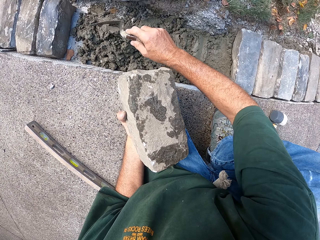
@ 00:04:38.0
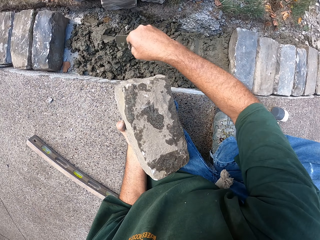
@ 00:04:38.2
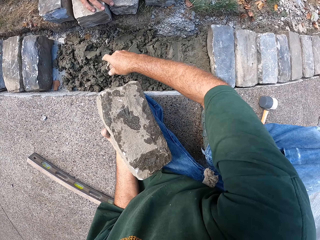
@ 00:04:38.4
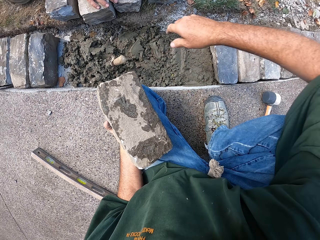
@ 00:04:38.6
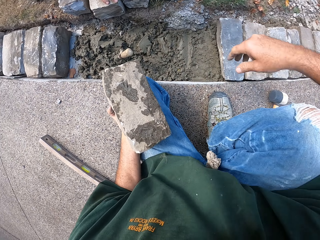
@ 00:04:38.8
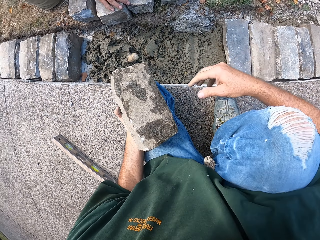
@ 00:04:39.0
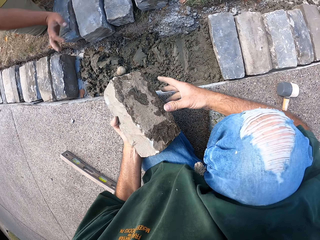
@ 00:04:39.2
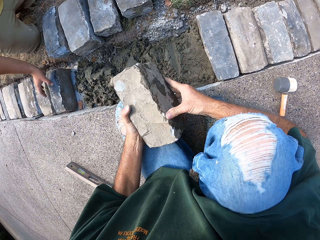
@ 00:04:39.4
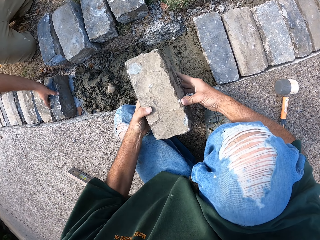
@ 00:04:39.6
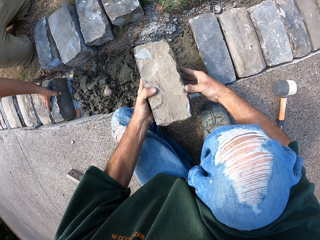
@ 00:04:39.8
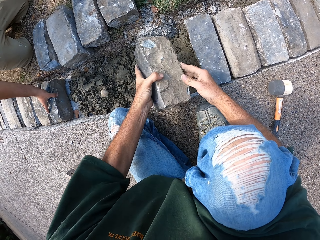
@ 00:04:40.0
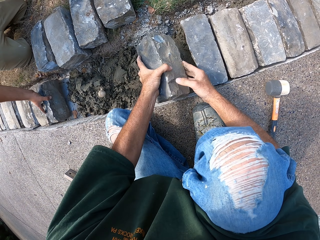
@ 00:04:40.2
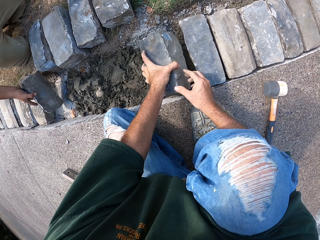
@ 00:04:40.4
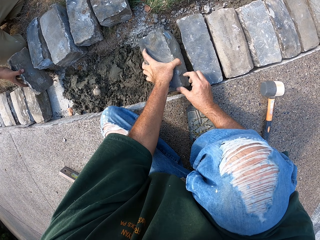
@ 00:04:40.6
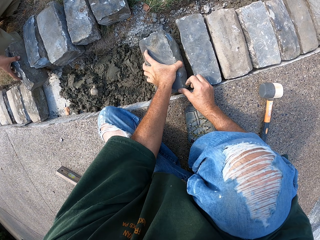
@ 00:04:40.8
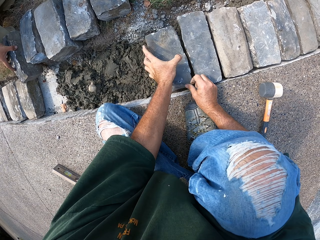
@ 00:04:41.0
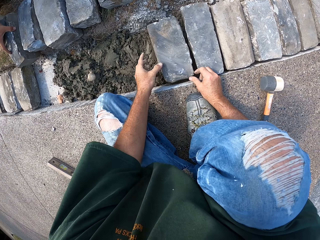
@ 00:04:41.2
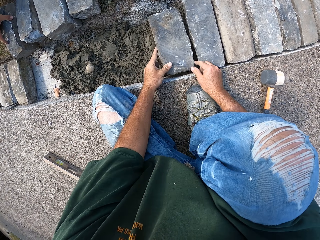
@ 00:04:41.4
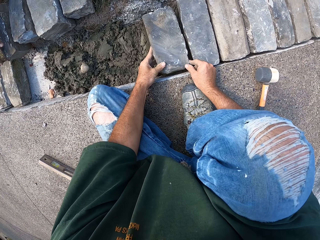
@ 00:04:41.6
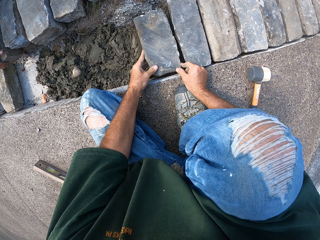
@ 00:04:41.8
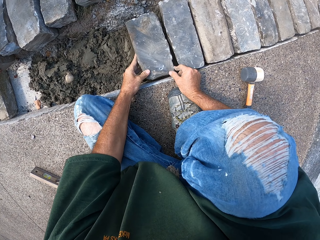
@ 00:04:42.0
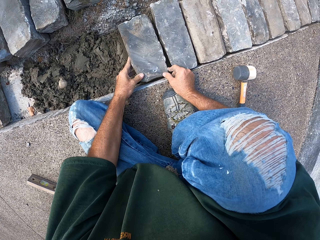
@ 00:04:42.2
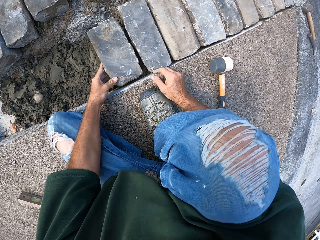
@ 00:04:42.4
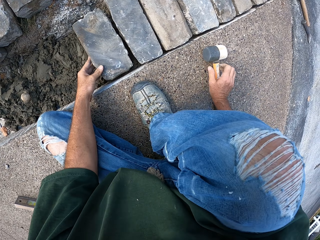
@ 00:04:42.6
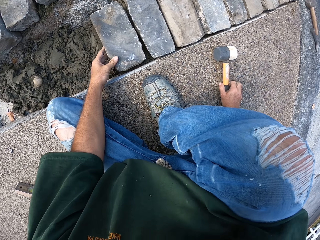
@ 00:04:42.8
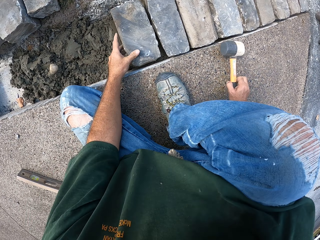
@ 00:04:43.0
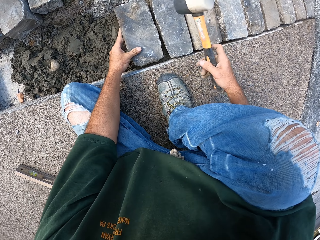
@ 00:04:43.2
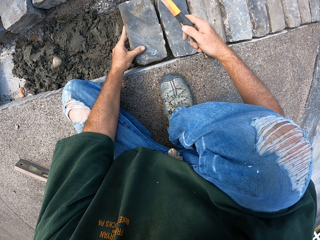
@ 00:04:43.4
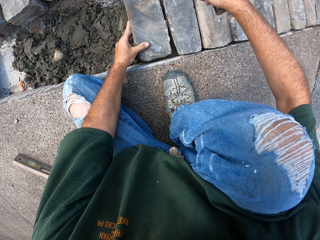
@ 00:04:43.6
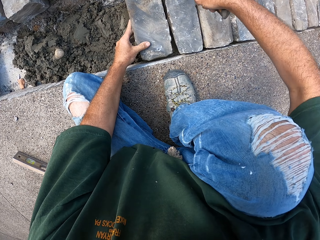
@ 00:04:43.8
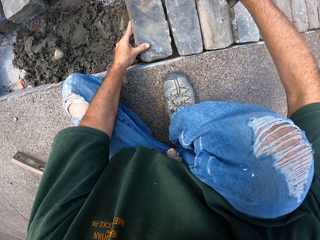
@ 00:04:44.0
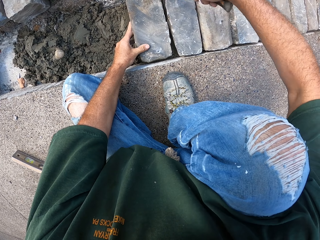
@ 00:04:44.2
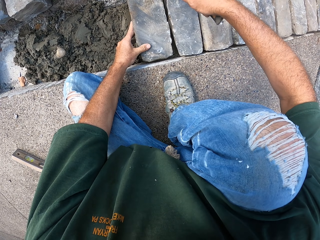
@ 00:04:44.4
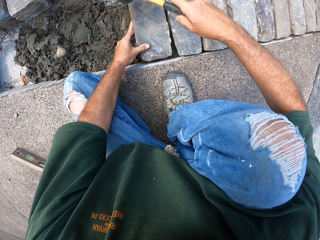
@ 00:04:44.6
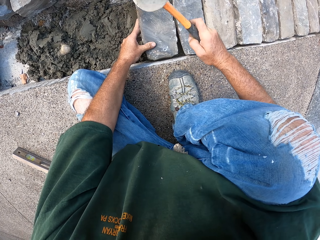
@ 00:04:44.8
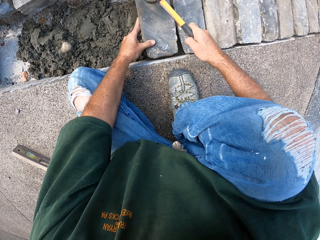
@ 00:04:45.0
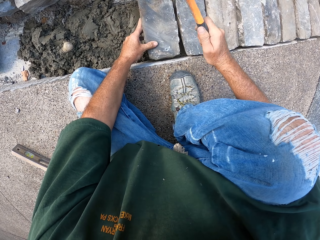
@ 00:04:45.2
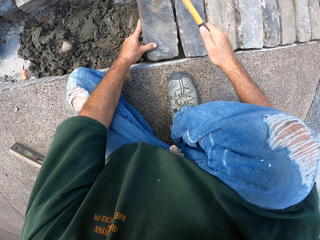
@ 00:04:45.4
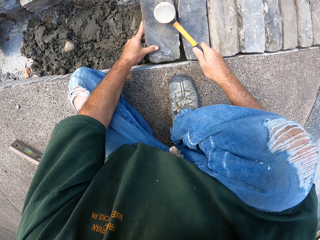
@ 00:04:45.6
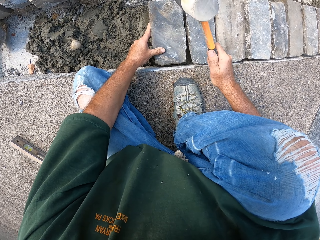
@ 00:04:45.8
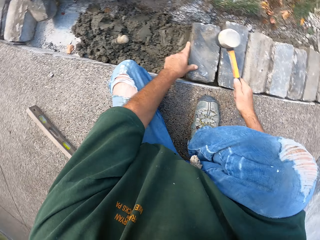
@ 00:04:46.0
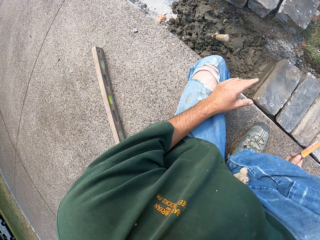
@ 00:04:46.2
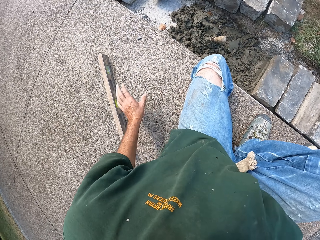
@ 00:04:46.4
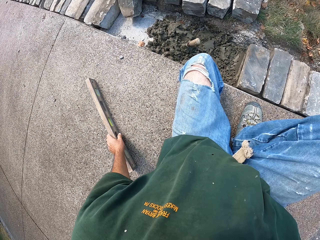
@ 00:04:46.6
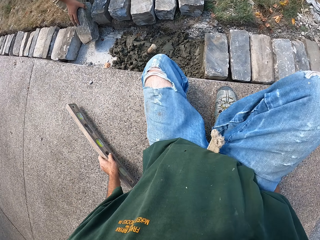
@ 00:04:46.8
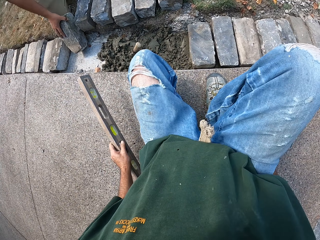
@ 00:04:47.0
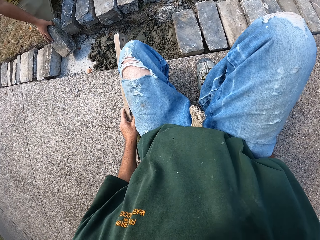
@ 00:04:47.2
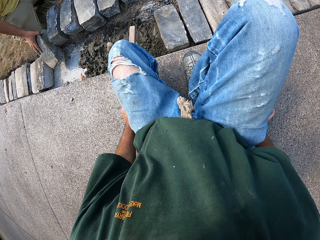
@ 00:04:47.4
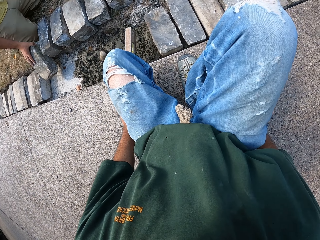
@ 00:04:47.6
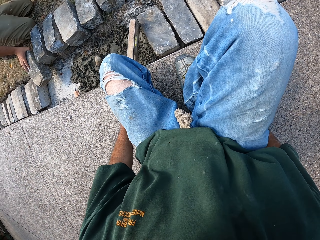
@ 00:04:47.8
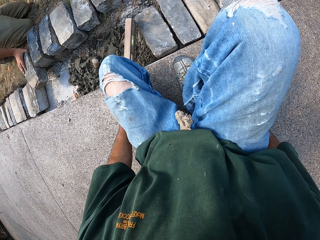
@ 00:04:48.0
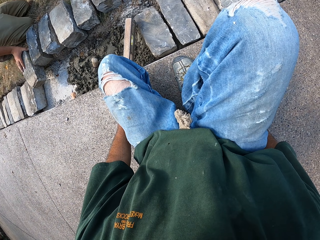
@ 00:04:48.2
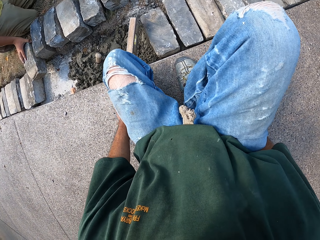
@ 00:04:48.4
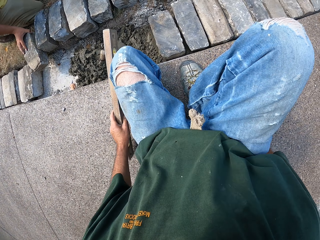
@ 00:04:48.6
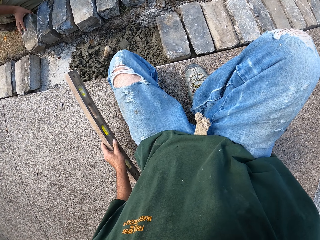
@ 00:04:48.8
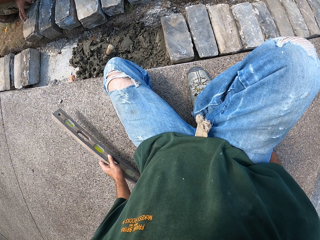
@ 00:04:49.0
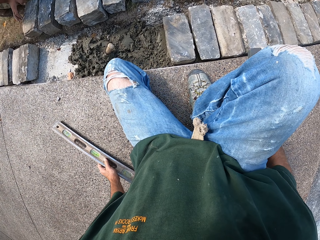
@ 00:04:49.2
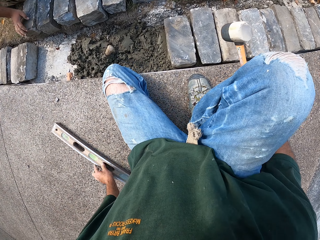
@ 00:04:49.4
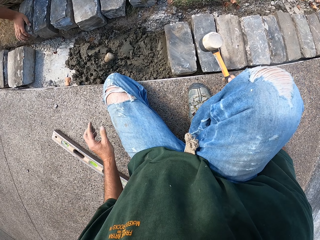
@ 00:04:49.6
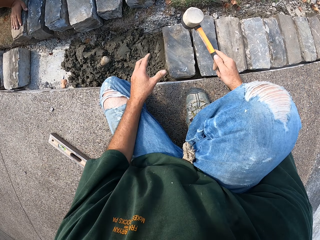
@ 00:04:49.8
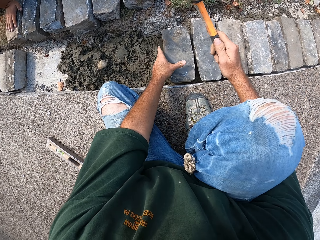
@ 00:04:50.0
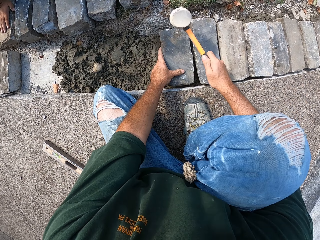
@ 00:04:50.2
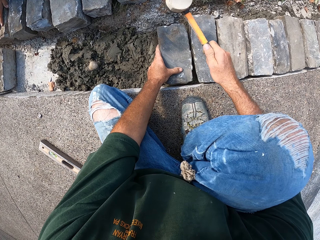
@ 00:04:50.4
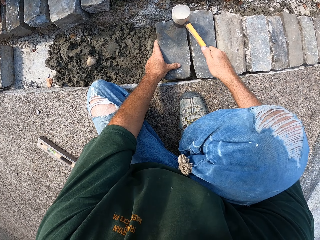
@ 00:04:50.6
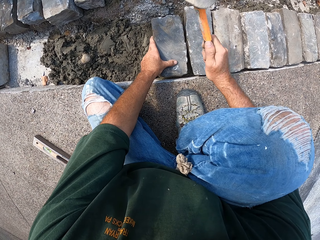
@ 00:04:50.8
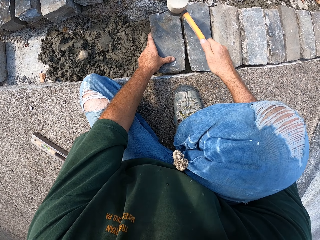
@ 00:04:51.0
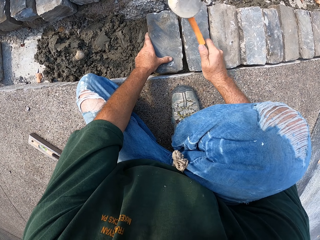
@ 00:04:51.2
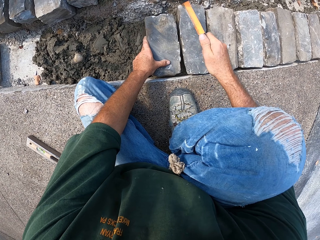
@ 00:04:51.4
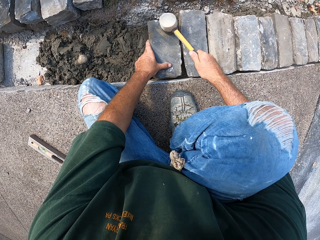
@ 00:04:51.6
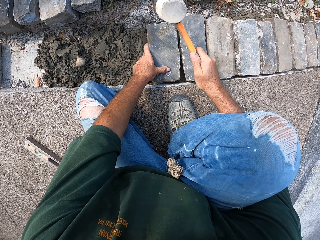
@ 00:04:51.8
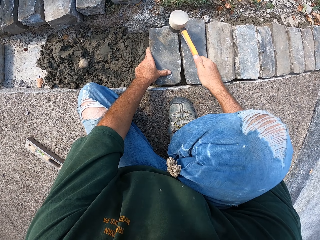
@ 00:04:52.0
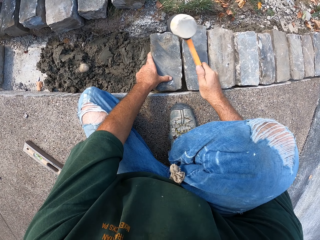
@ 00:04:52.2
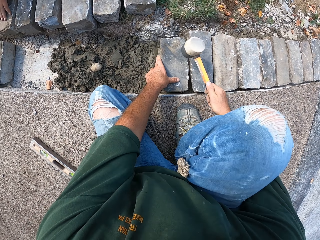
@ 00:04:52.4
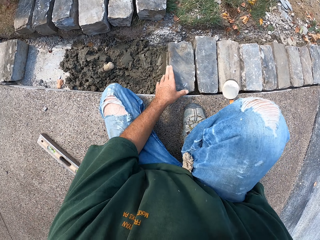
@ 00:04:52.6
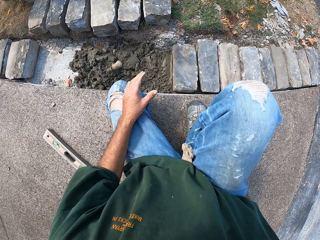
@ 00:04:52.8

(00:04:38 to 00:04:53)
The camera wearer puts the stone block on the mortar in the furrow. They pick up a hammer and hit the stone block with the hammer. They take a level balance and measure the ground level. They put the level balance aside. They hit the stone with the hammer.

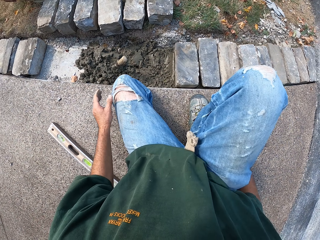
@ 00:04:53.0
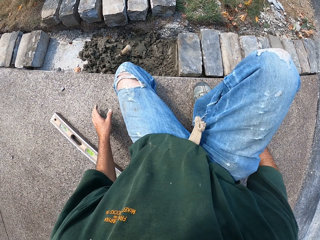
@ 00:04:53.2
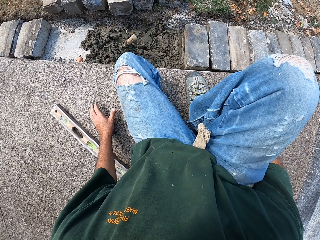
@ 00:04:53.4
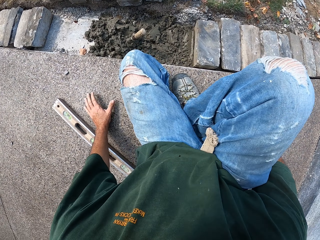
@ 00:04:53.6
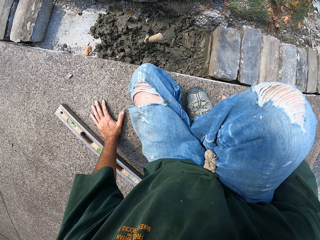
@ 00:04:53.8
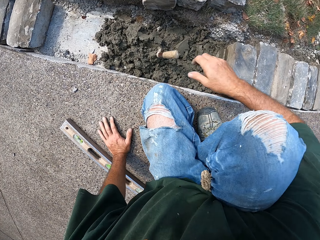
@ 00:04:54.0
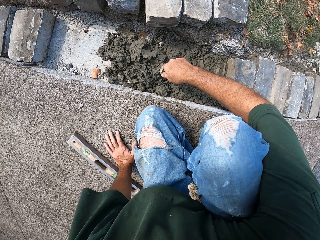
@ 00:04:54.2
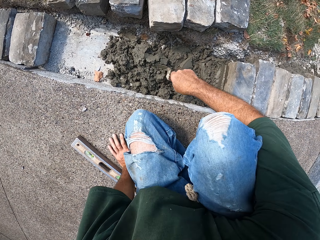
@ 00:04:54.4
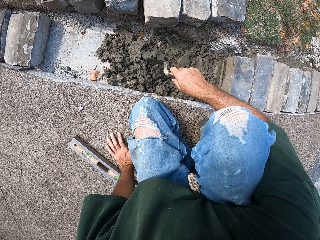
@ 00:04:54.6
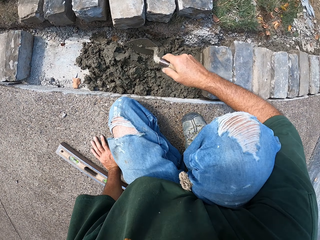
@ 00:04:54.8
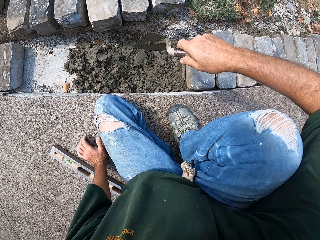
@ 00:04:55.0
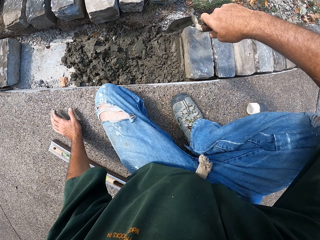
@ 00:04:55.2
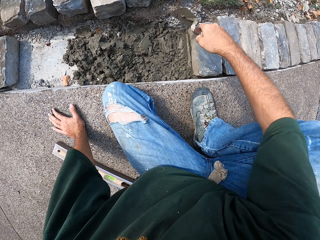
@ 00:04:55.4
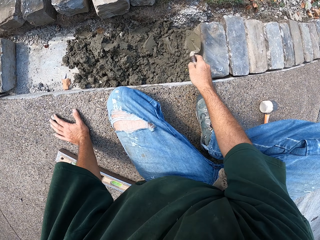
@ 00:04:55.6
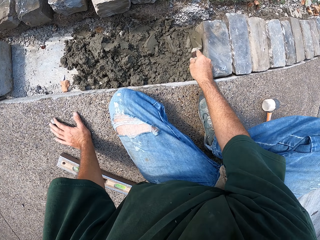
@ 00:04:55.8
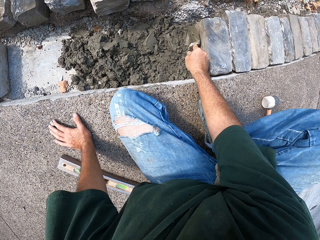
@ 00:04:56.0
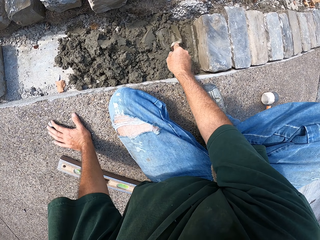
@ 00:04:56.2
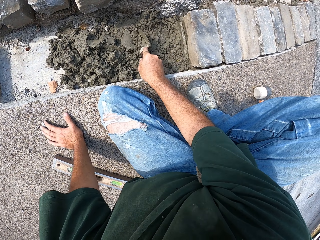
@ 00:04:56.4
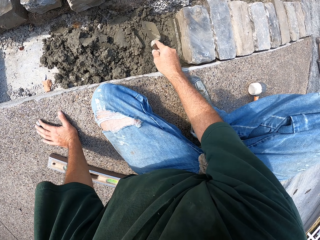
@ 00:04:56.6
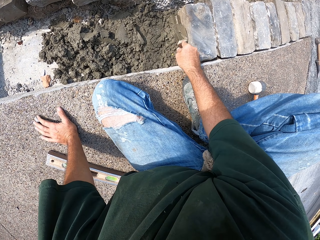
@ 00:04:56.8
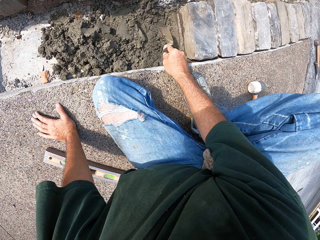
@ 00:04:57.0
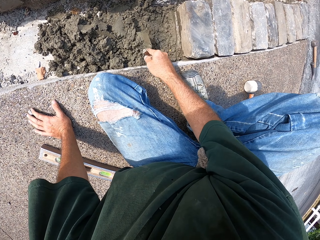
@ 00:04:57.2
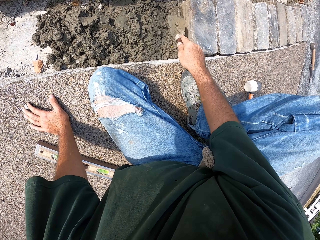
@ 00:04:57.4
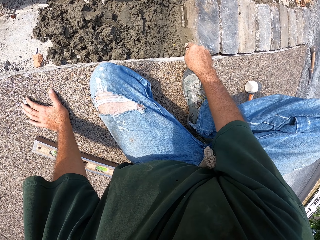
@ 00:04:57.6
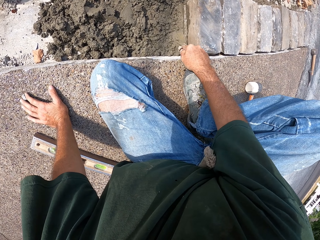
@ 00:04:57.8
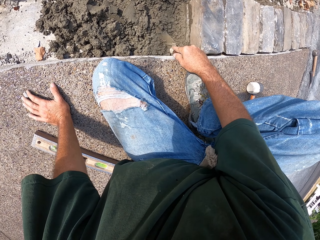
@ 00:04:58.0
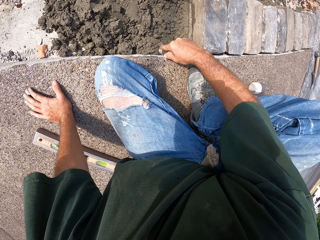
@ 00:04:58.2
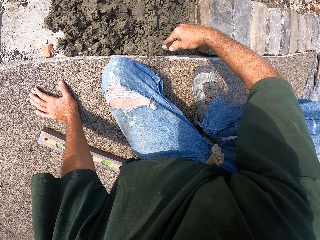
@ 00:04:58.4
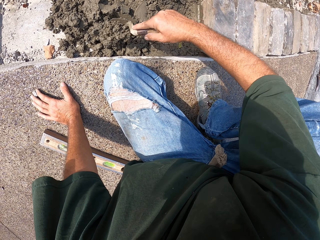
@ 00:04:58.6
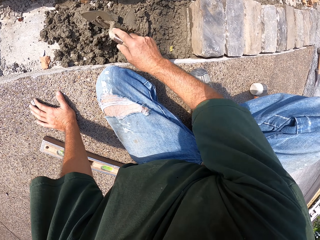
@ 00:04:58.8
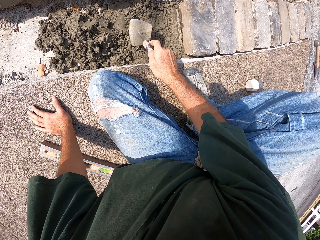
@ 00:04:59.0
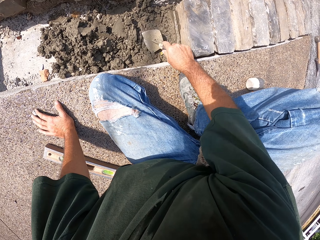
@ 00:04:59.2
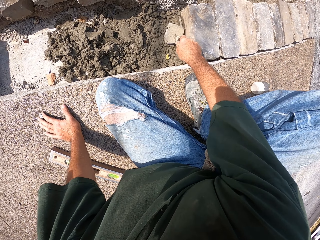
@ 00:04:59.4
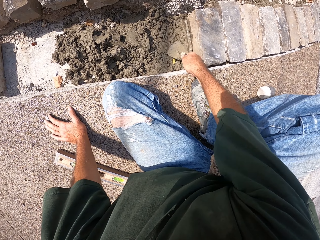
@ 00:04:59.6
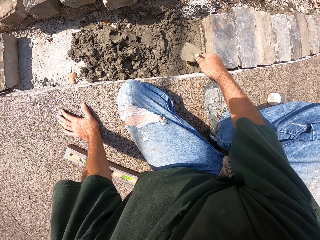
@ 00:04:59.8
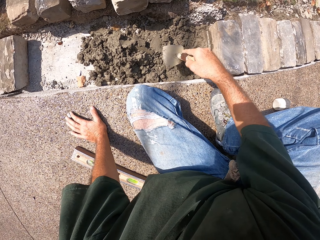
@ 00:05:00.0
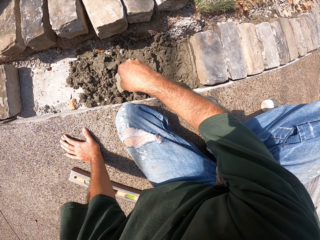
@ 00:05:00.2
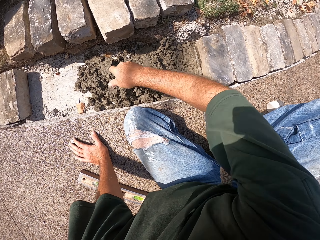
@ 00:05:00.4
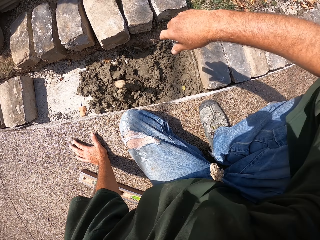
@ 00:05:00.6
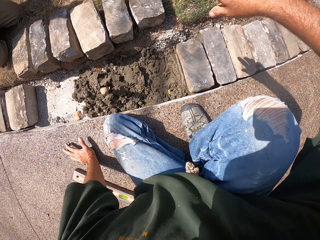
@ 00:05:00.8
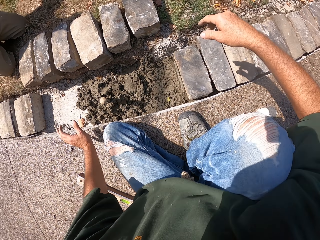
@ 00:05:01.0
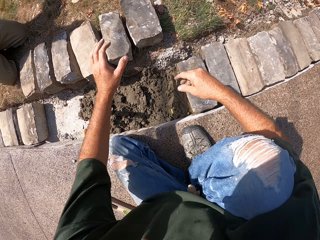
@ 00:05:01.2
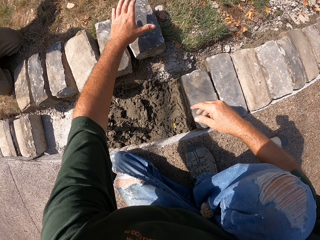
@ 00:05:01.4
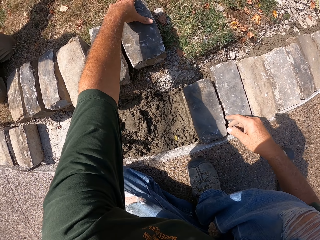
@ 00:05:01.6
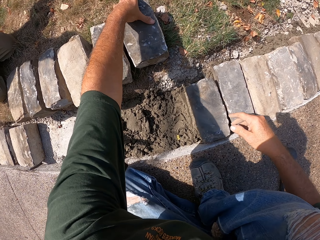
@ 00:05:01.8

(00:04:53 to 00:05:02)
The camera wearer puts the hammer. They spread mortar in the furrow with a trowel.
